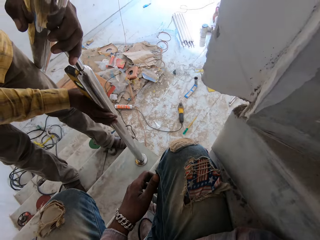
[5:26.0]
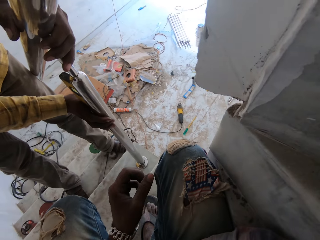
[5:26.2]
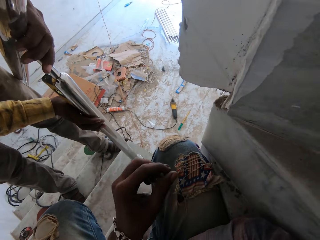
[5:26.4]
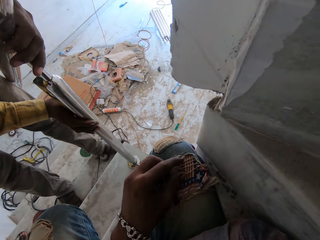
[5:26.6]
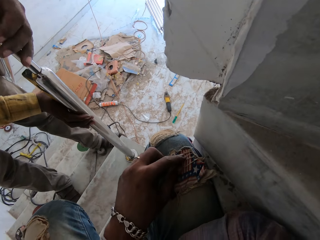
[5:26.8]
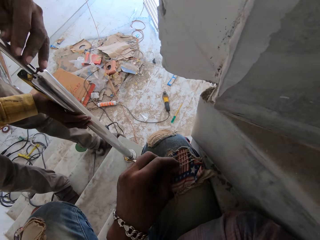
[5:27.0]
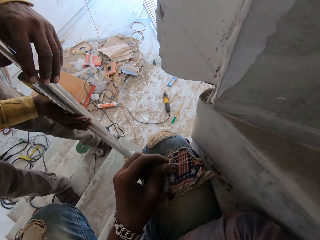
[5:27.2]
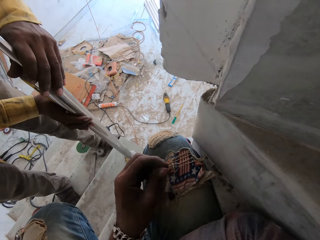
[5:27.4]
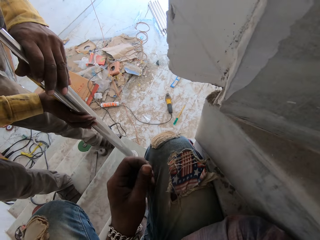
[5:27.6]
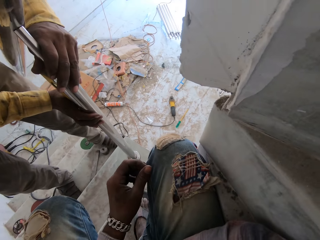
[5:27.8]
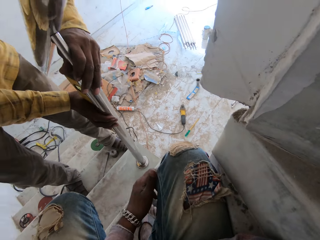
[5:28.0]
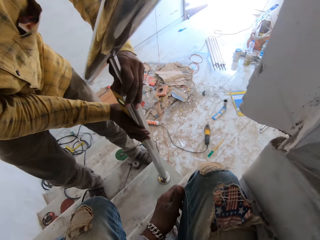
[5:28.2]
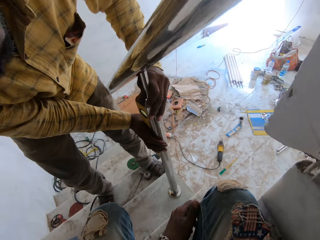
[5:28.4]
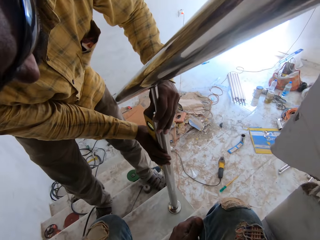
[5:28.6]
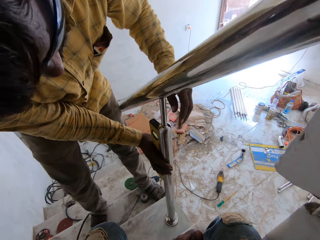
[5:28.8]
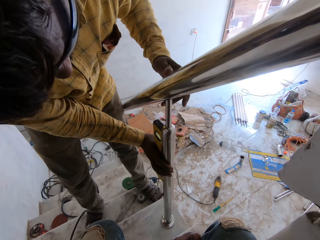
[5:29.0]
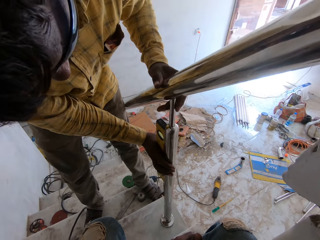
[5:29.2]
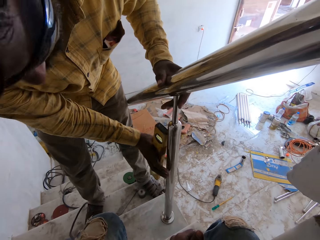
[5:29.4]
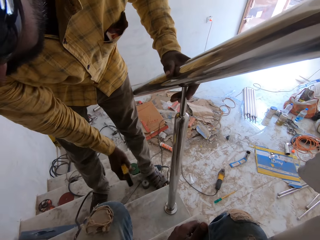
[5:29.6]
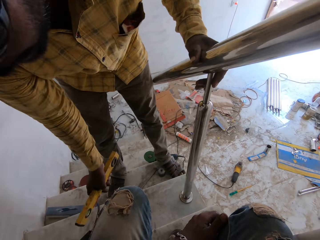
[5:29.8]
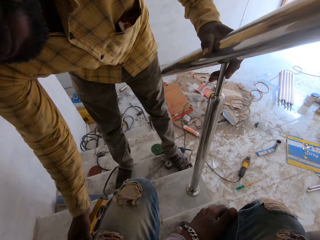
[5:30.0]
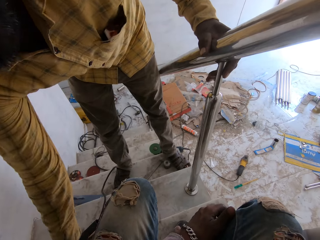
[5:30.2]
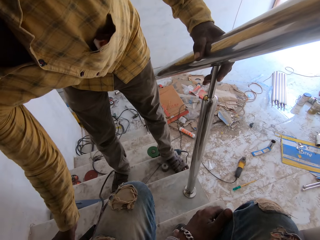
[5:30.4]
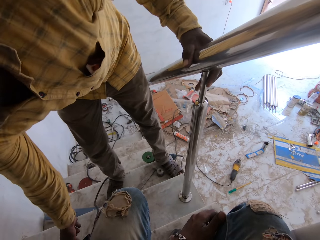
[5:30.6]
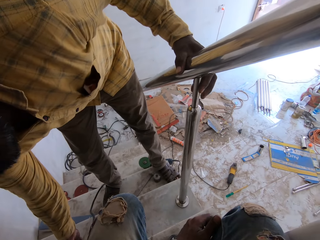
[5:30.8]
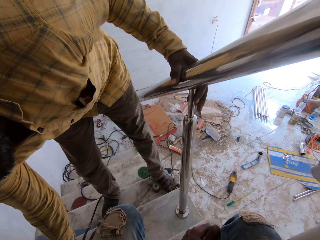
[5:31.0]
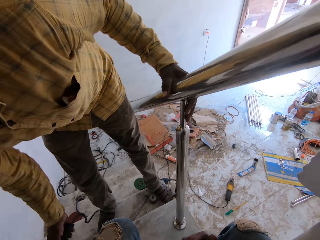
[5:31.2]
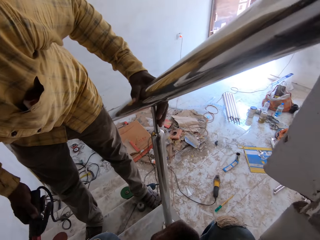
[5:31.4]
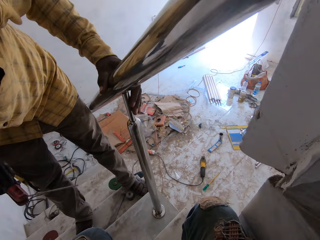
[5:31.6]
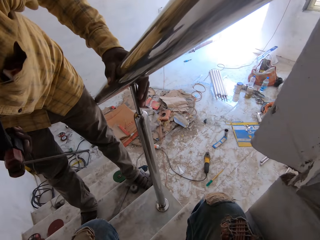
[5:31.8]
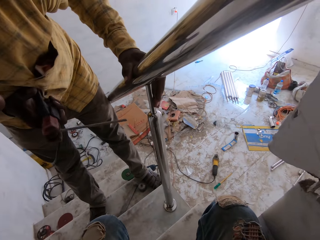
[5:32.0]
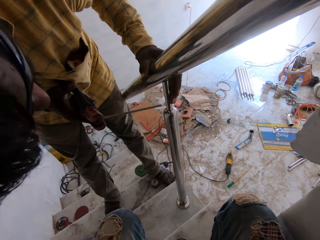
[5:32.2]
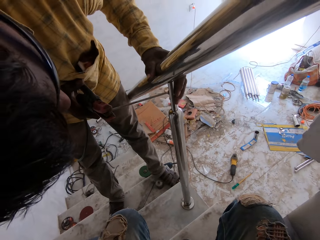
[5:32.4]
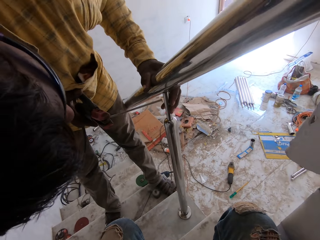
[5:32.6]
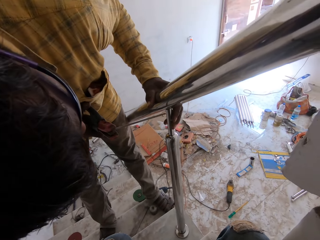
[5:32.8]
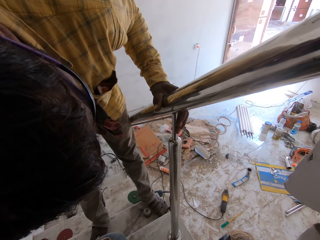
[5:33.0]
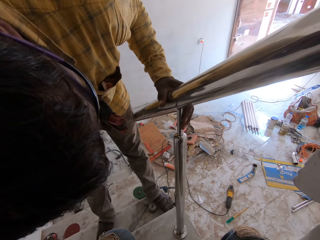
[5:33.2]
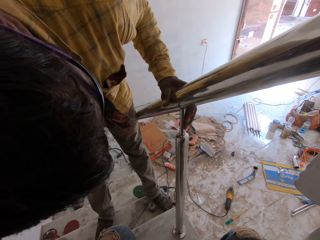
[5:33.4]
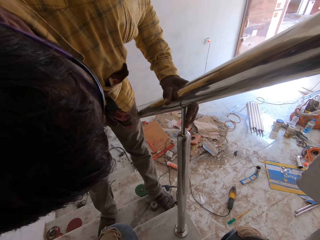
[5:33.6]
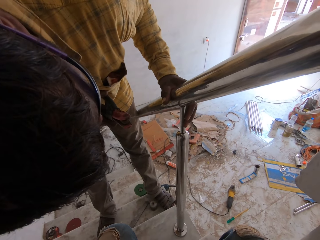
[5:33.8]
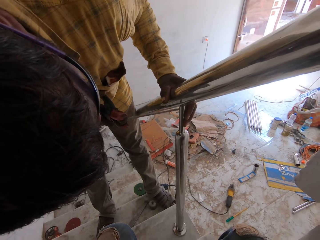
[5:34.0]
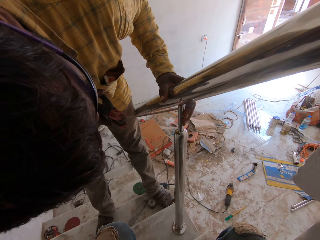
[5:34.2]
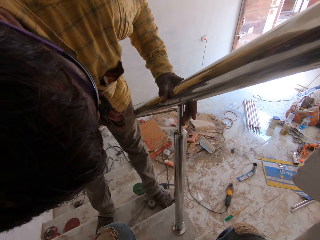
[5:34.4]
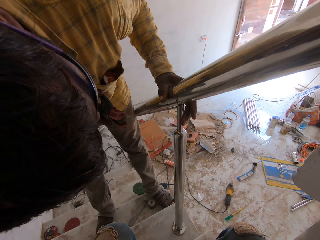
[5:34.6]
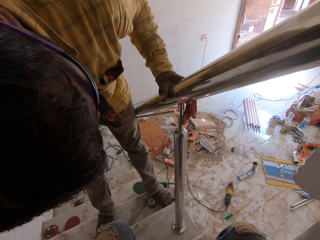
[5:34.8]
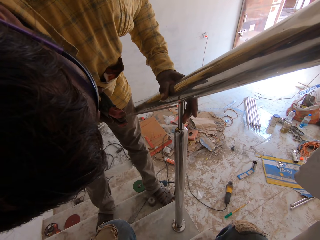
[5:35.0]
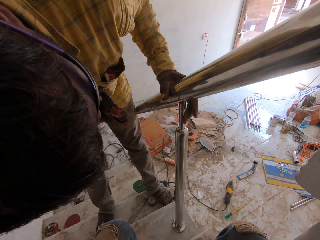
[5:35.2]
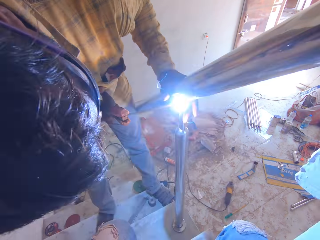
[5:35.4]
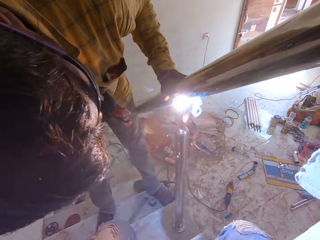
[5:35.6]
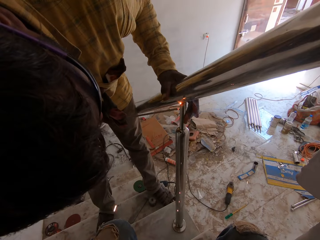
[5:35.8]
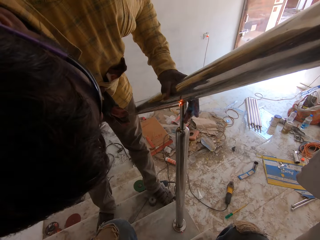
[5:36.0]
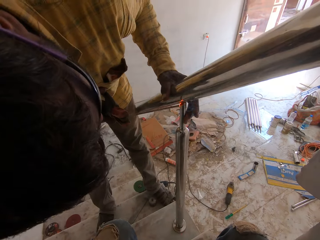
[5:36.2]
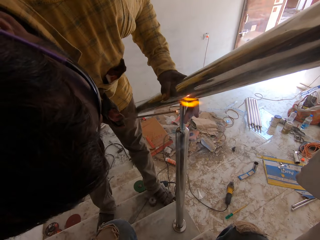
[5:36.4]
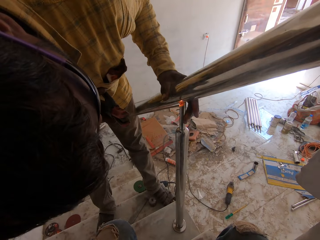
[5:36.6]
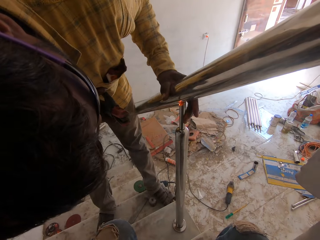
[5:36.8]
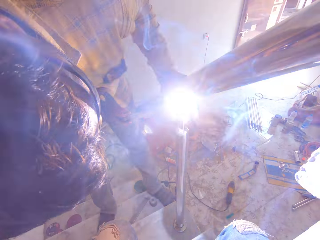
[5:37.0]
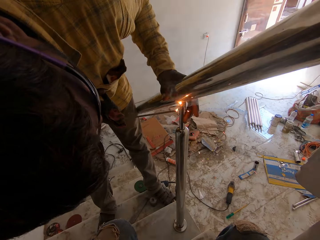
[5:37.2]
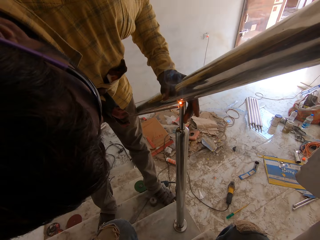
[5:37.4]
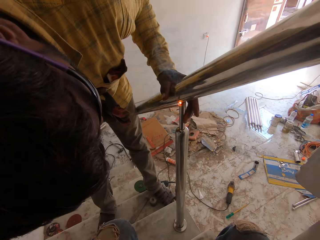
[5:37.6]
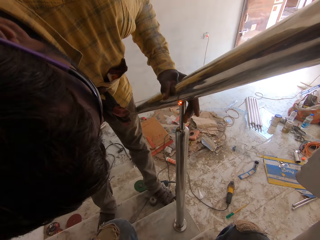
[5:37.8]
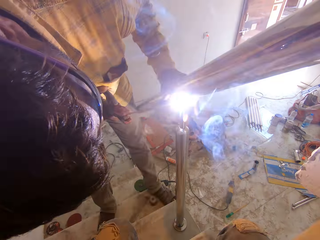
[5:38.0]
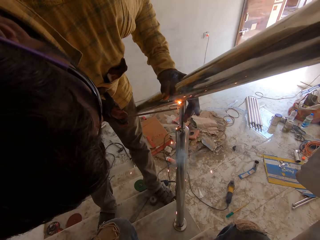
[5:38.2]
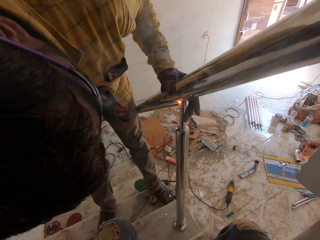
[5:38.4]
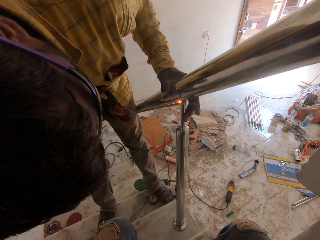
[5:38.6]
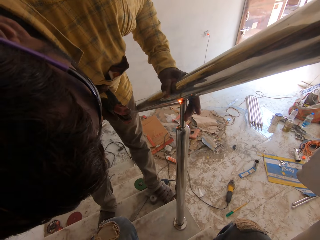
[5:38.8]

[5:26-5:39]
The man fits the level ruler on the rail. The camera wearer looks around. The man drops the level ruler on the stair with his right hand, picks up the welding electrode holder from the stair with his right hand, and welds the rail to the rail support with the welding electrode holder in his right hand.

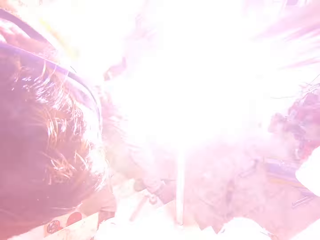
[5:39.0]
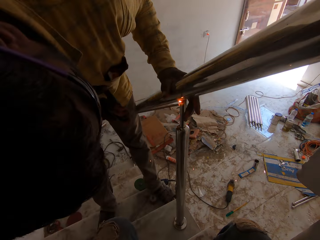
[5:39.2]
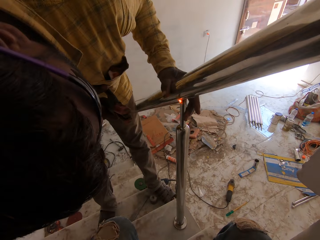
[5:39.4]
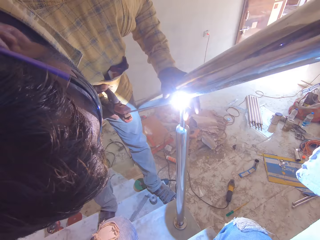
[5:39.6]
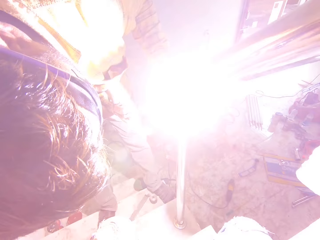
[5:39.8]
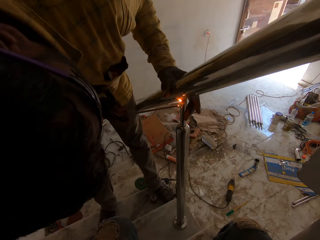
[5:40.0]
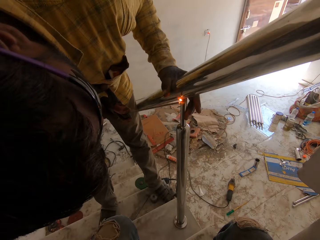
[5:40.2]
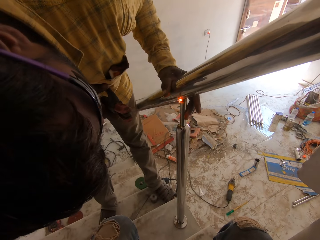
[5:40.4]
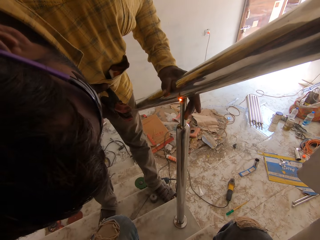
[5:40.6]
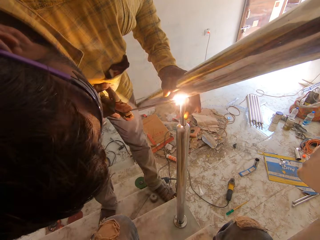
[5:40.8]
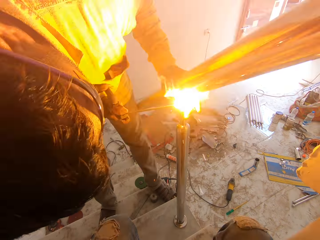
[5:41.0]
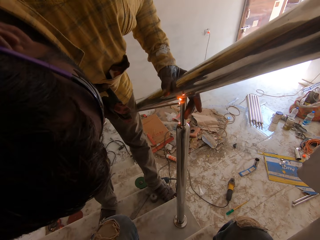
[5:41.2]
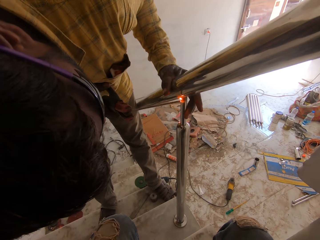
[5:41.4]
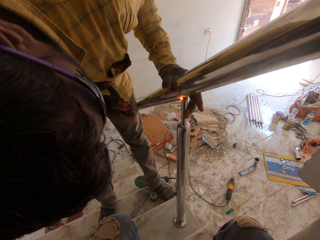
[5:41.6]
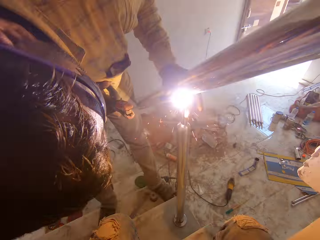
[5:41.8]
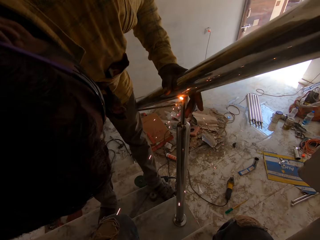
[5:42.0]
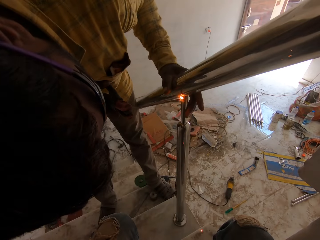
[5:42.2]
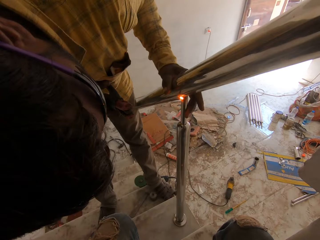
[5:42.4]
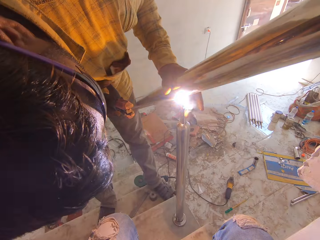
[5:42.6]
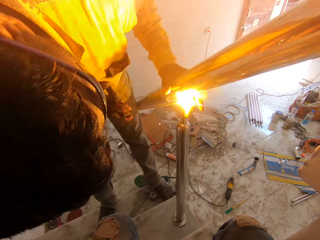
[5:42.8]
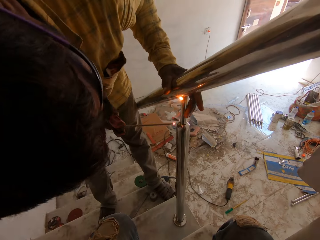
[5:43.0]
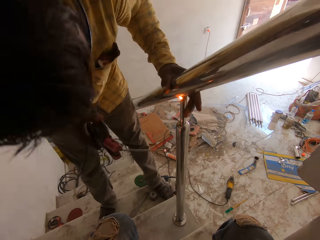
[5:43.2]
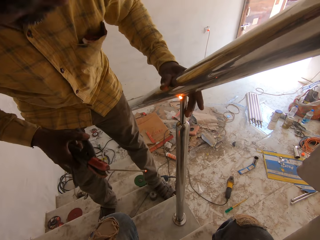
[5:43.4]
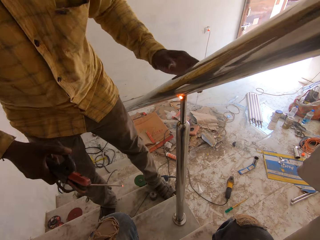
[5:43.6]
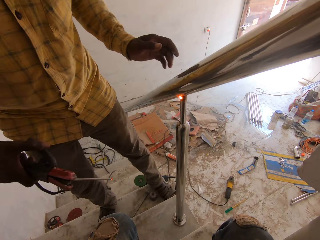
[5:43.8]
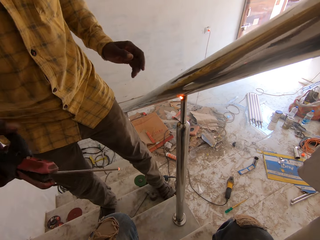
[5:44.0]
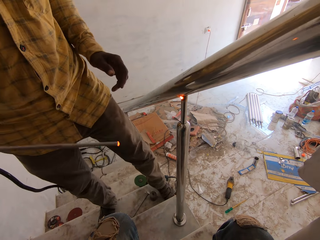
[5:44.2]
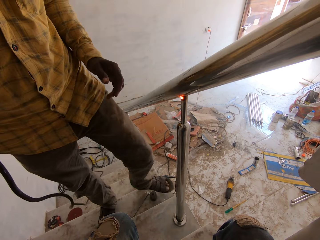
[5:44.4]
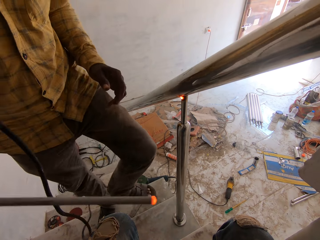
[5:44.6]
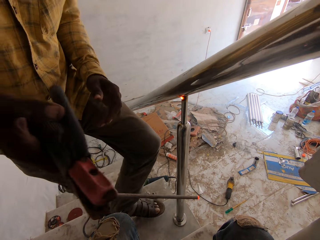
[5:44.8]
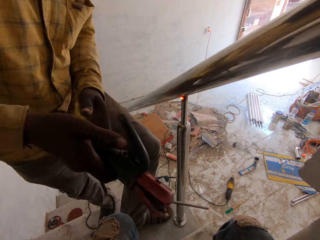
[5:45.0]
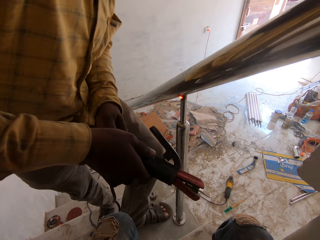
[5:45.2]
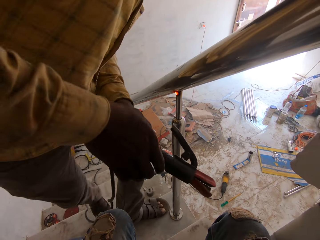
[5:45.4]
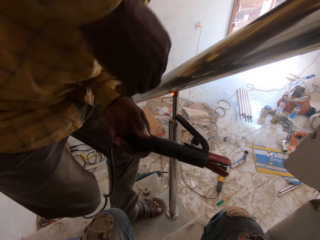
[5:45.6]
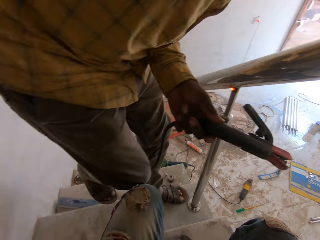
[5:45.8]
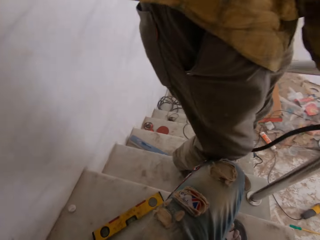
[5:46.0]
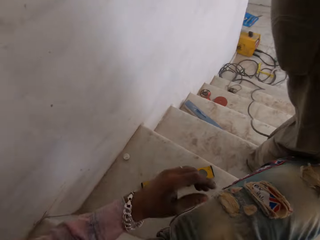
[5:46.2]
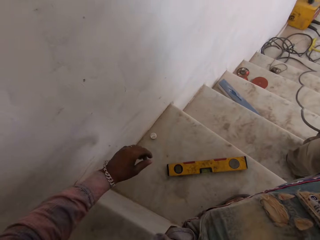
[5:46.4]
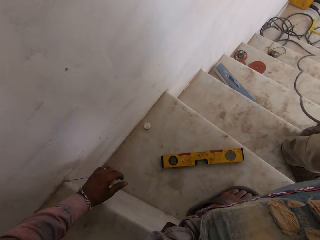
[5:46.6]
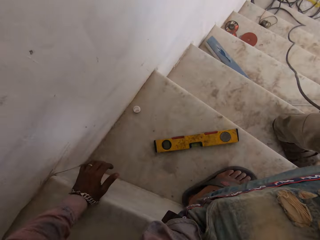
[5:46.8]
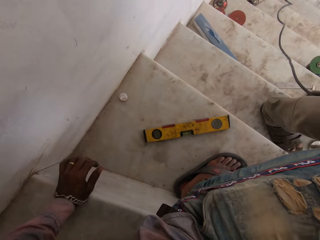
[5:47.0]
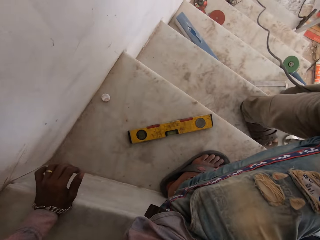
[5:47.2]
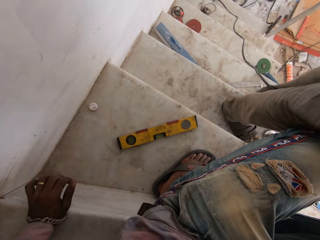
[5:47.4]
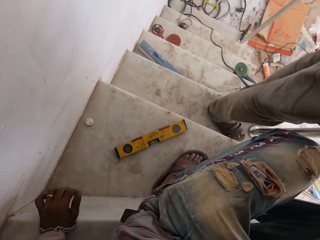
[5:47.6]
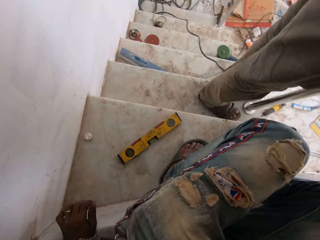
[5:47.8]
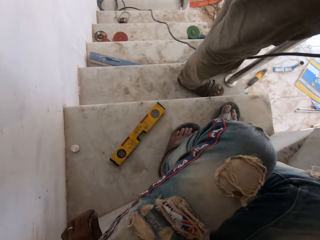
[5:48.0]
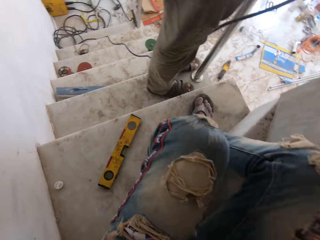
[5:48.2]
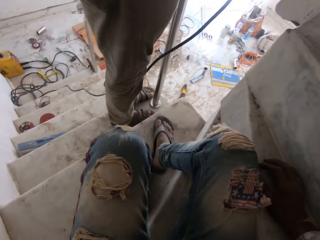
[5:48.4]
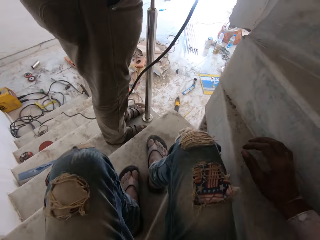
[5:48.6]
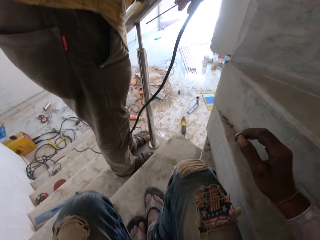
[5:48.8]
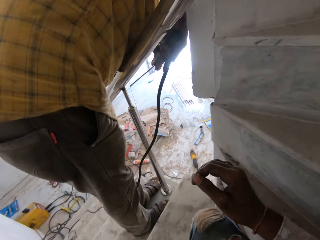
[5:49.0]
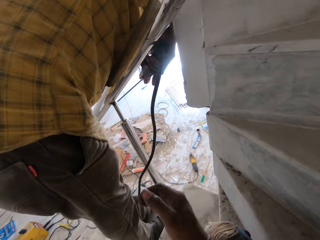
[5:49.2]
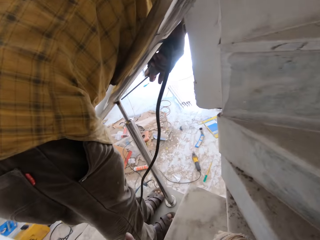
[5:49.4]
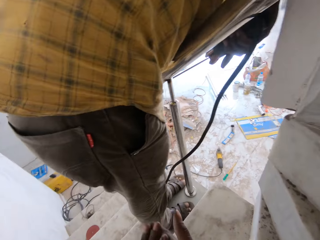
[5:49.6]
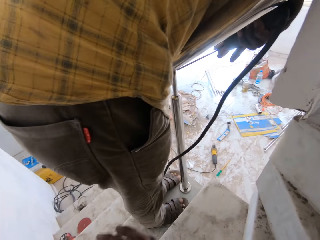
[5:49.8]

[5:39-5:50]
The man passes the welding electrode holder to his left hand. The camera wearer touches the stairs.
